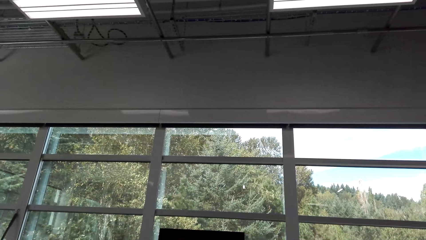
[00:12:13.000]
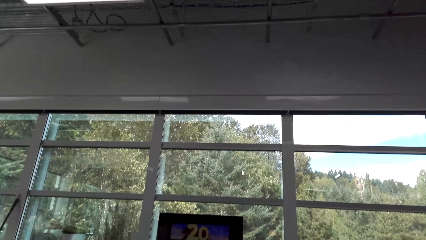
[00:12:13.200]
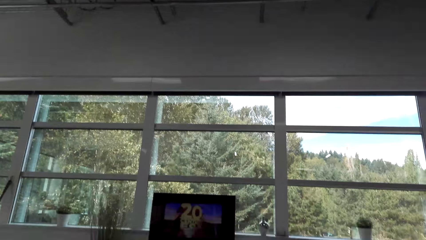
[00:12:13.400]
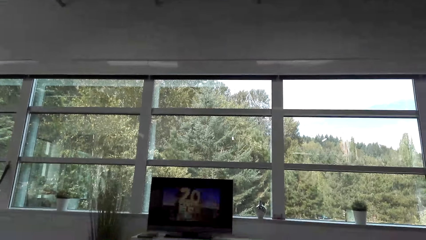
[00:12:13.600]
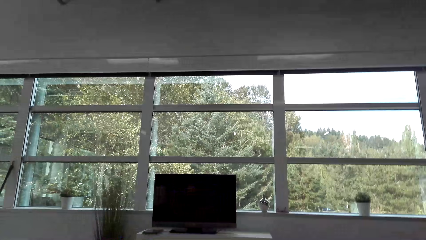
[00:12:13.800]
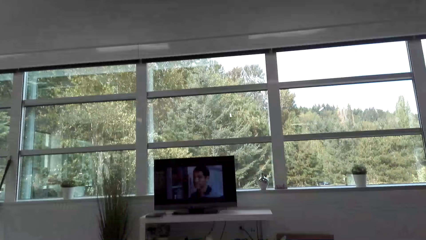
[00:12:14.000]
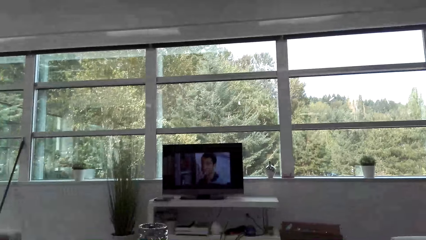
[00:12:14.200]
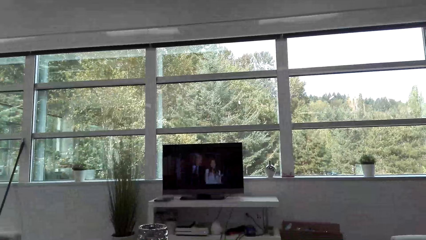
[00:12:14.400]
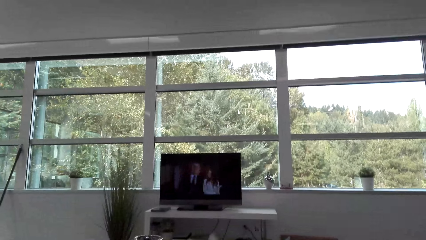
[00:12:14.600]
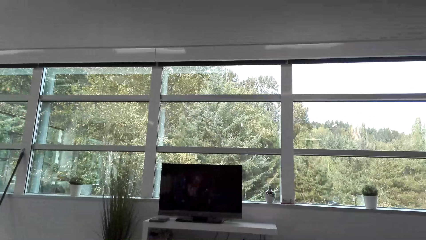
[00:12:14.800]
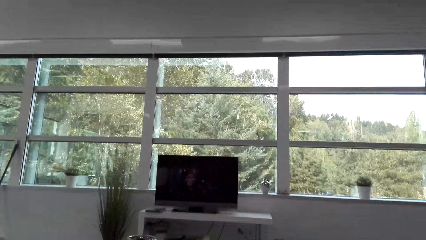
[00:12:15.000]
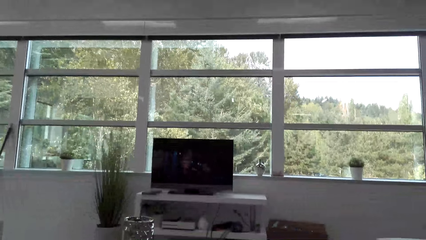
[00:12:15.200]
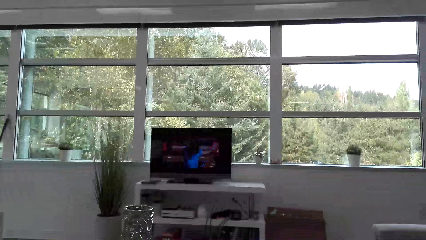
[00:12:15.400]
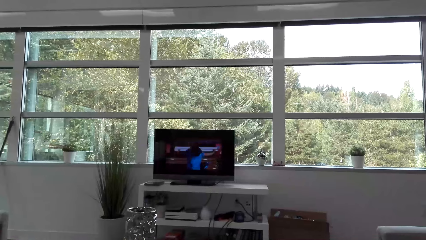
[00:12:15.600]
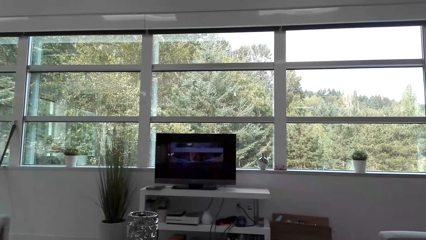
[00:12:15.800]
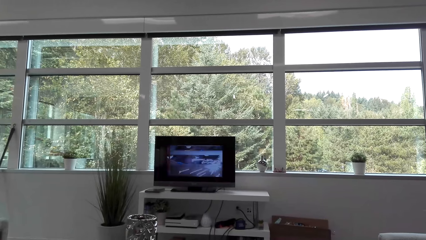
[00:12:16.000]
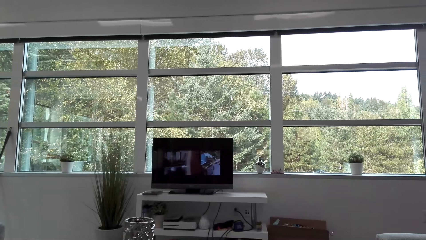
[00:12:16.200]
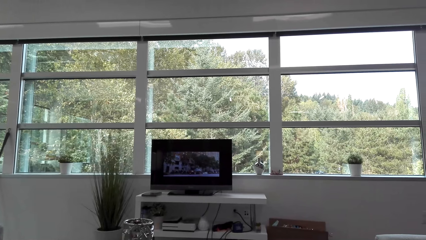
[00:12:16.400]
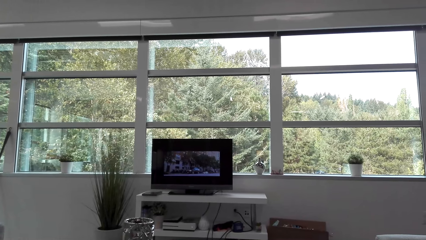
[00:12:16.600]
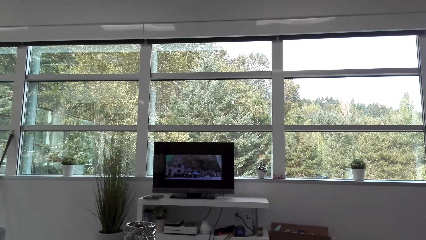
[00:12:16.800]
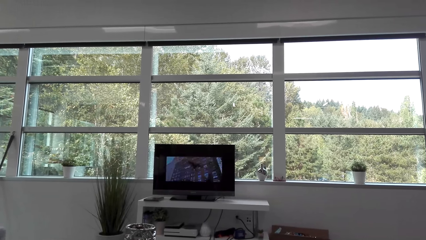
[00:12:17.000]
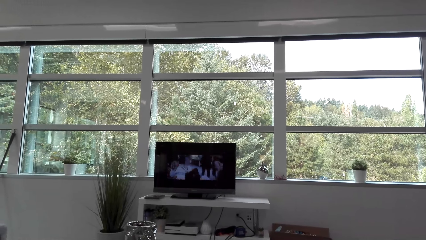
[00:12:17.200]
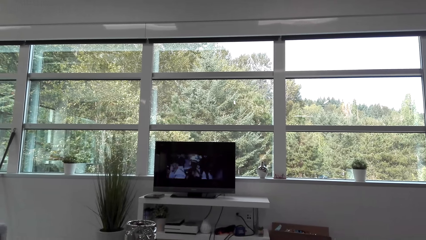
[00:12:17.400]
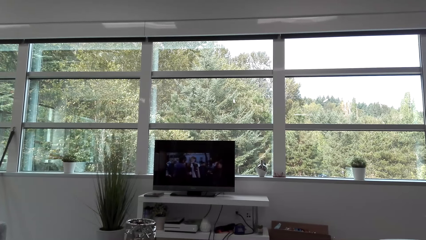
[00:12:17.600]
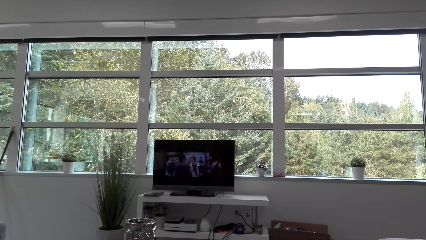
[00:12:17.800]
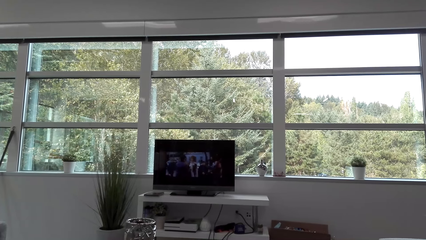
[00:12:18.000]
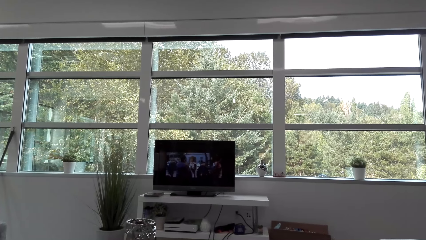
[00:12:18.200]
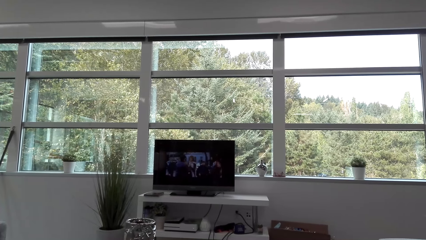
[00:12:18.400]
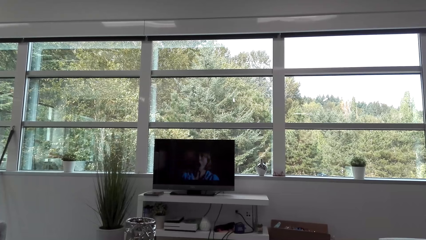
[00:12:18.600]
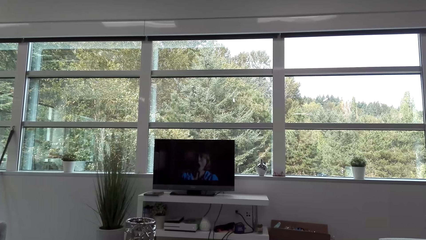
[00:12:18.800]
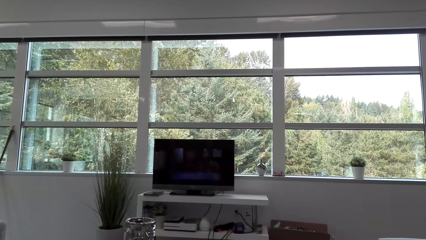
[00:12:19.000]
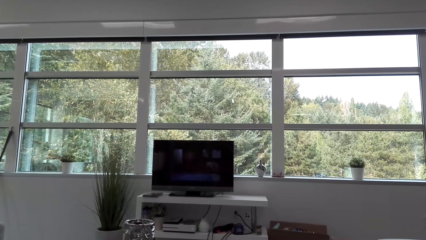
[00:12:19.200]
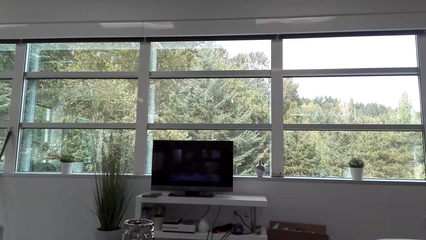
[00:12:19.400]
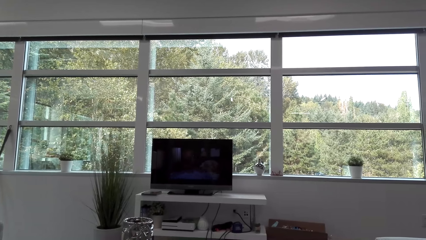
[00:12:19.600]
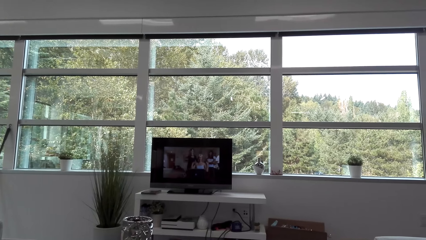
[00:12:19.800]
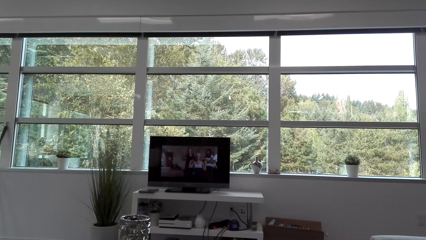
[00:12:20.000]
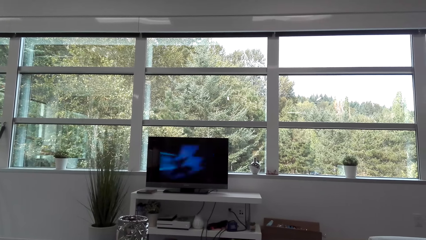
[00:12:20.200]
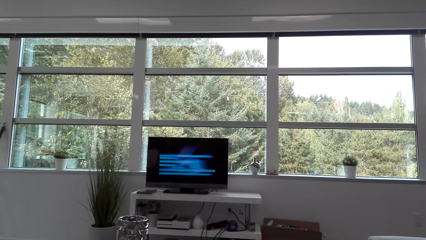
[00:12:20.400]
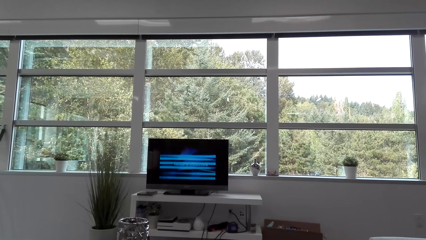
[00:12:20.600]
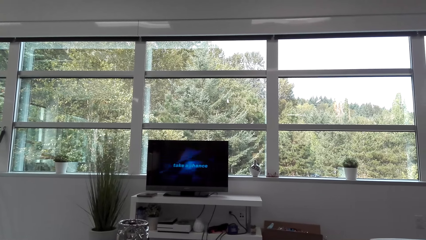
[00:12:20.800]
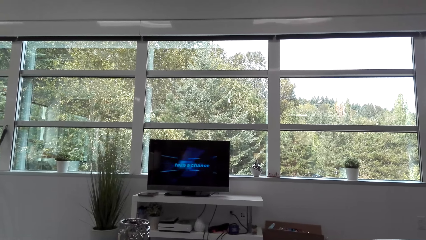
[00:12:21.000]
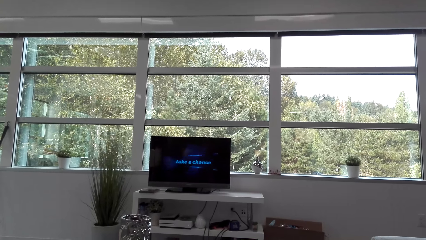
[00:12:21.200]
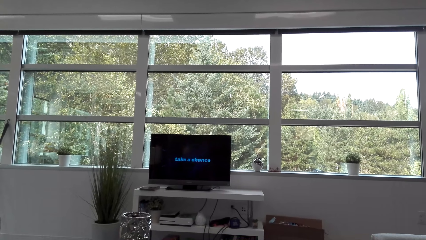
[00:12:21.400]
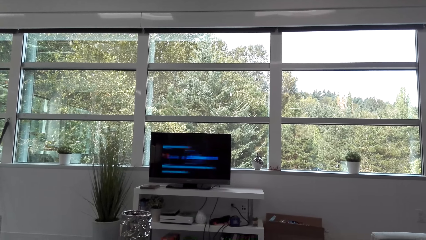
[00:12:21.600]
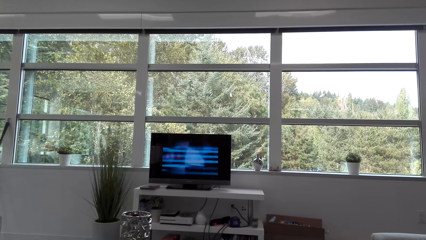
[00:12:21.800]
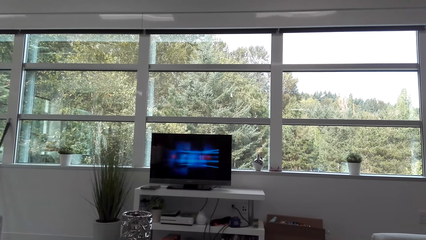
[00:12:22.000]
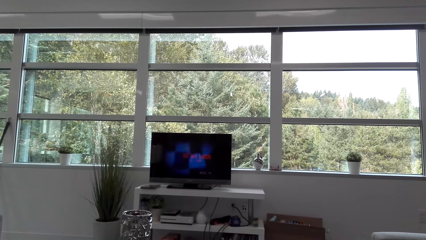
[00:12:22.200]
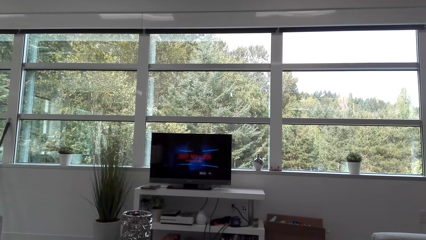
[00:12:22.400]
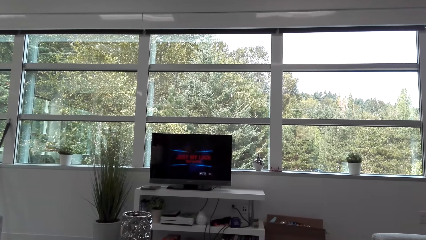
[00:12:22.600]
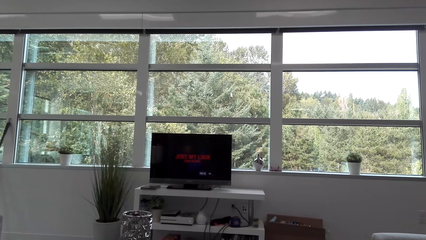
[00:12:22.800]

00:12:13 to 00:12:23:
The camera wearer watches the television.

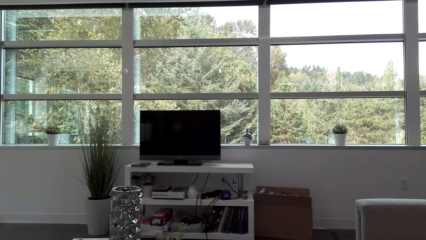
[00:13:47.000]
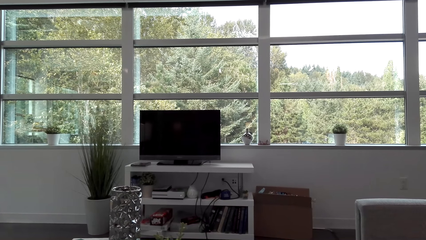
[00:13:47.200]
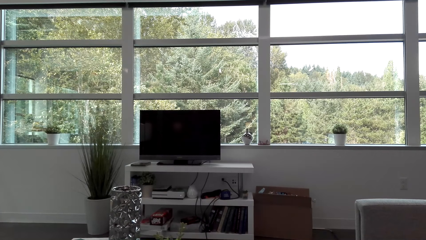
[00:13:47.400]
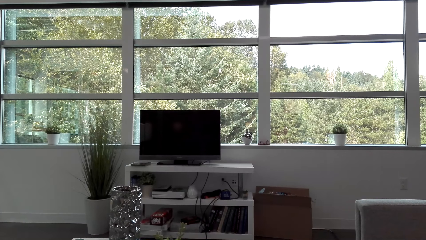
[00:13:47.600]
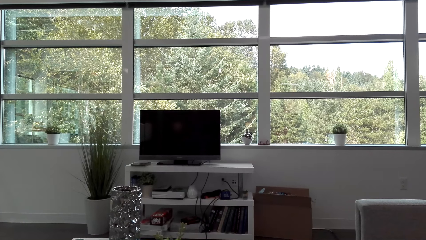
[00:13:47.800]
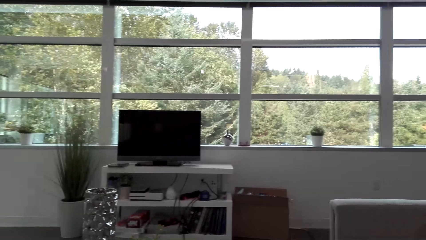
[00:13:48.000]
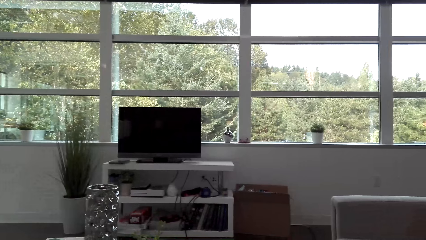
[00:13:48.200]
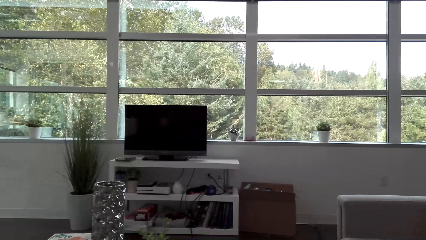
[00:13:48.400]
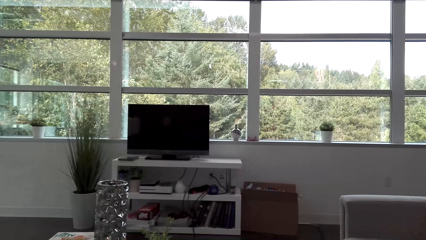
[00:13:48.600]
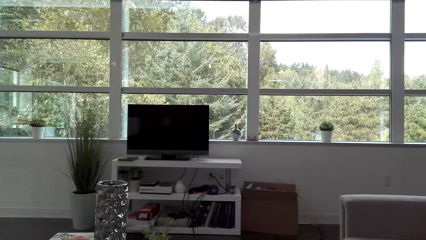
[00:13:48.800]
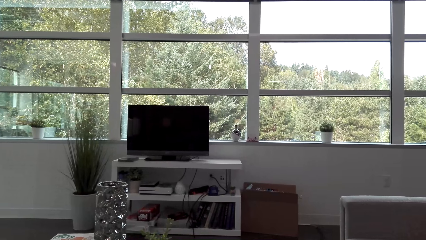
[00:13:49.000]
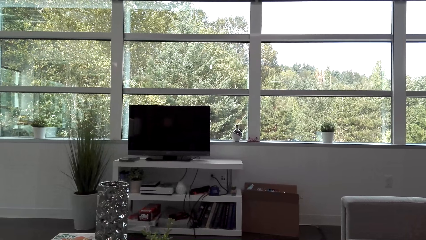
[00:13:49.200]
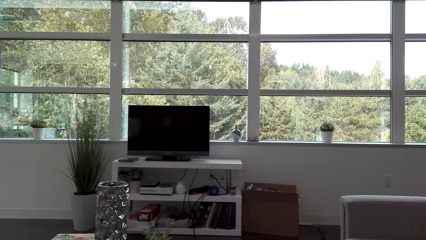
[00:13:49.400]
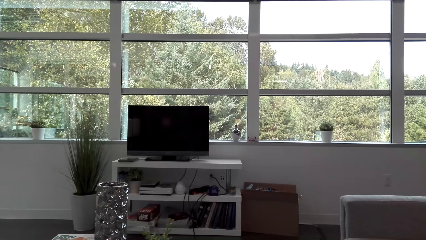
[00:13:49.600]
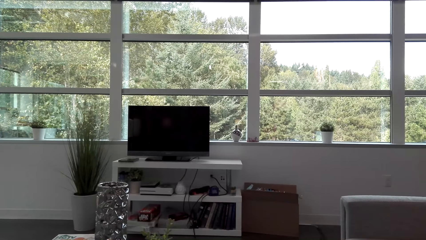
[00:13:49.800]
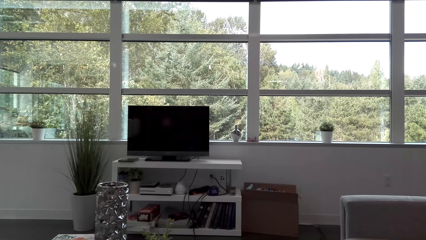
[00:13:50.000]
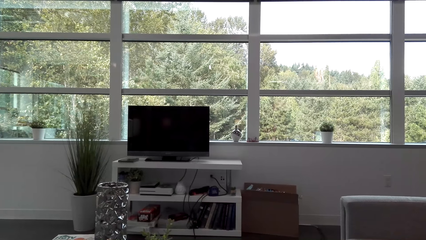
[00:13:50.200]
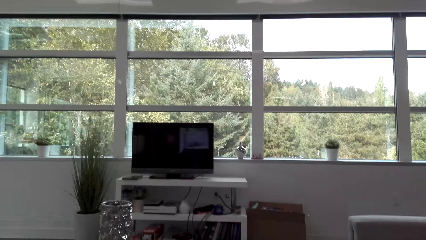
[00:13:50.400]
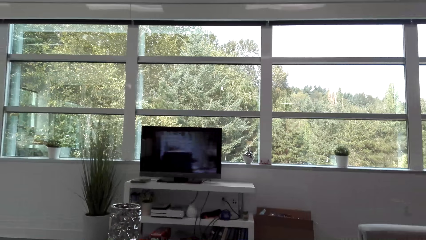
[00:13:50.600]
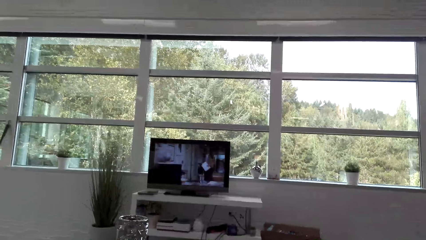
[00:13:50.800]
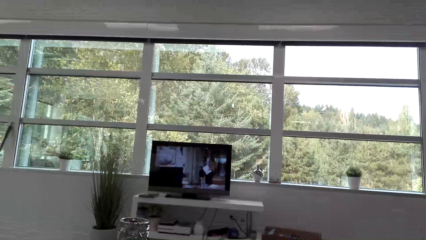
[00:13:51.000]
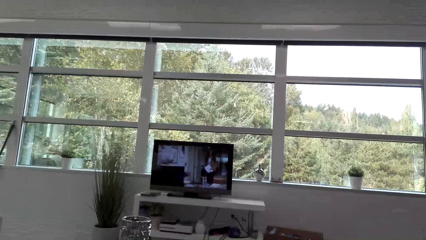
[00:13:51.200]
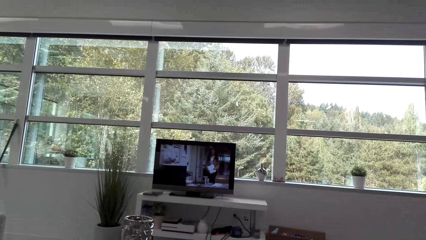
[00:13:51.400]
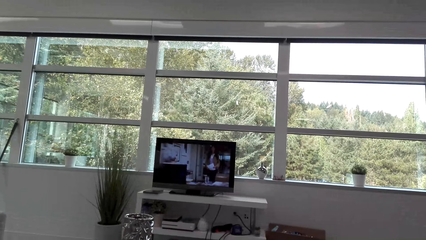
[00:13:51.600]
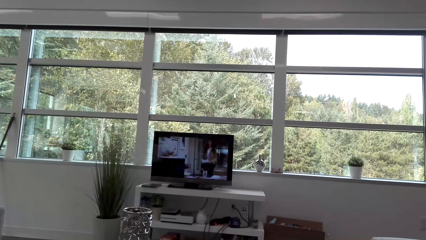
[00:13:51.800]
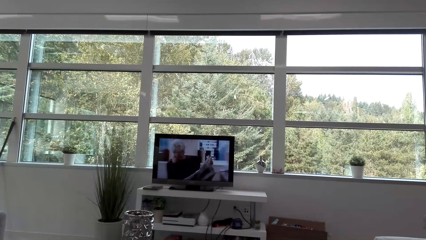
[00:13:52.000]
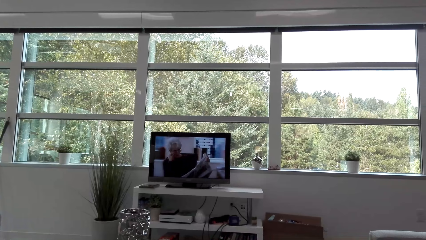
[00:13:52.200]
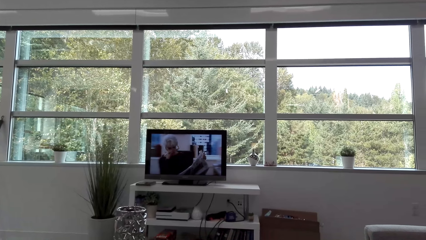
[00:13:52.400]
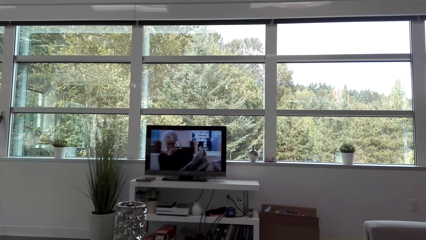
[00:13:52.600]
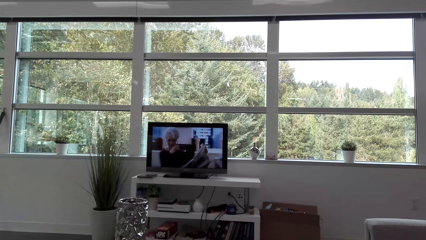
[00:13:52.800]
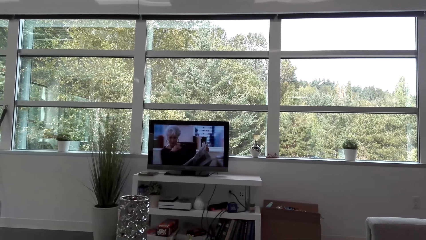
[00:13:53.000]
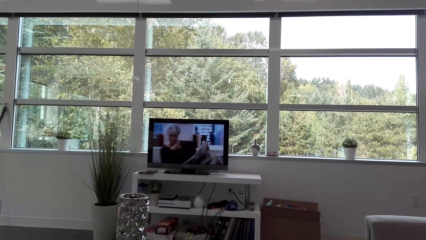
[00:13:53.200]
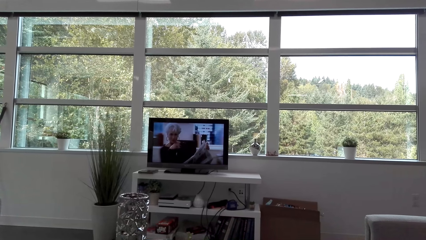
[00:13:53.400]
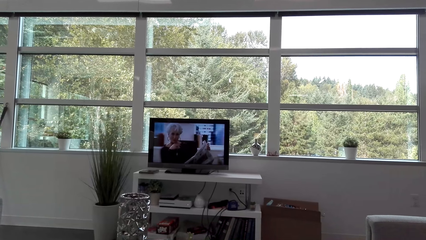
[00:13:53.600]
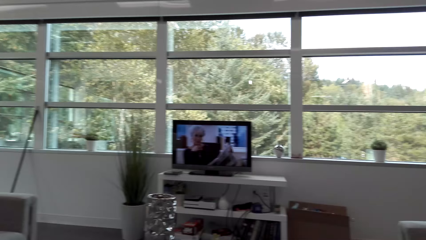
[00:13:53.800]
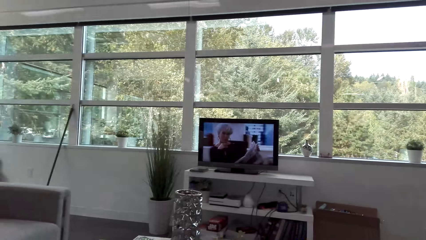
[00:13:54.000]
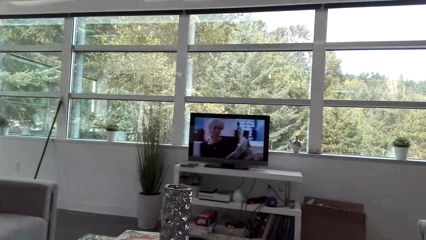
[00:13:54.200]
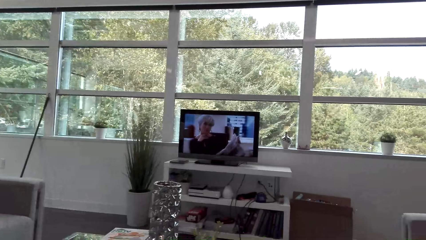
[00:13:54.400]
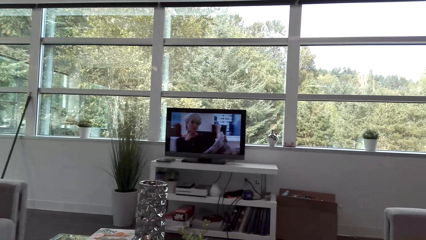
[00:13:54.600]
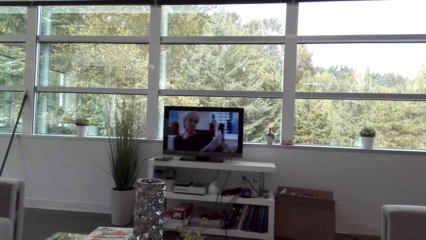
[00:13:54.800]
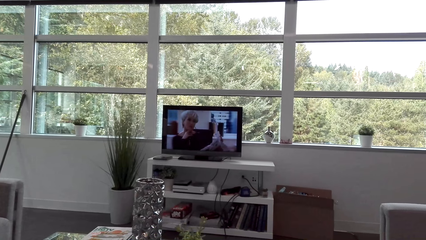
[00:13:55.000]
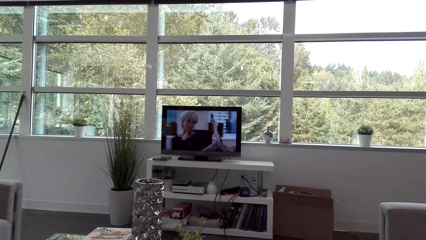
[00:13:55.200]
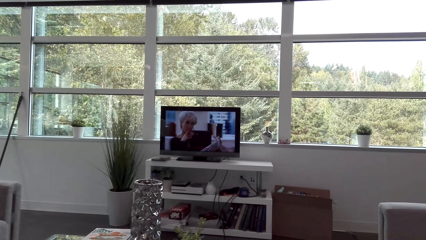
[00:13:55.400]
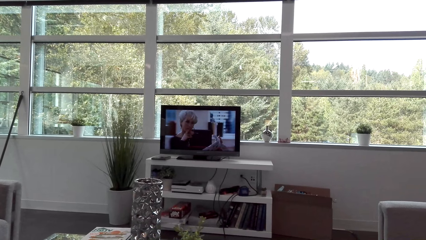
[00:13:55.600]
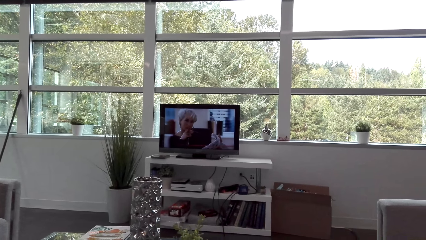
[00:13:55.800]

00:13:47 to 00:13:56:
The camera wearer looks around. They watch the television.
